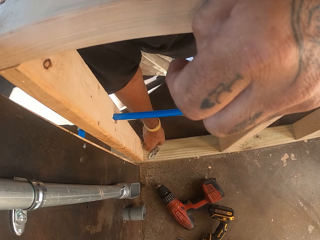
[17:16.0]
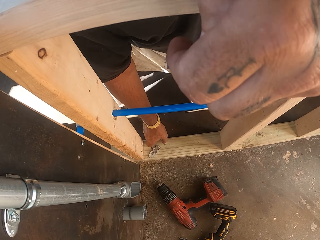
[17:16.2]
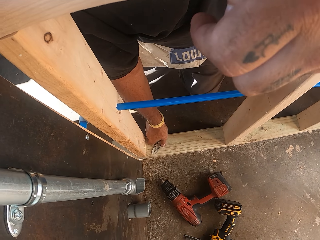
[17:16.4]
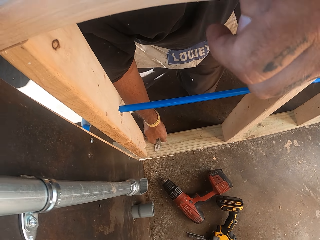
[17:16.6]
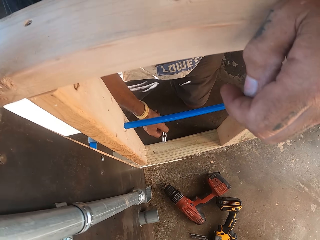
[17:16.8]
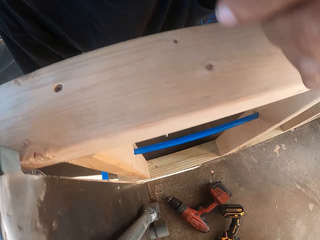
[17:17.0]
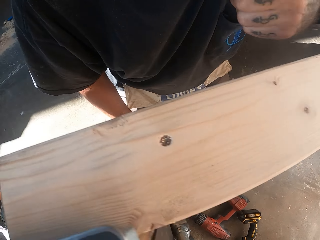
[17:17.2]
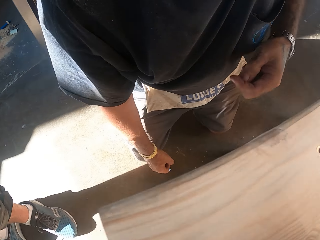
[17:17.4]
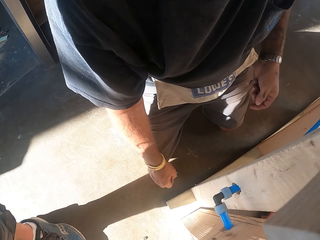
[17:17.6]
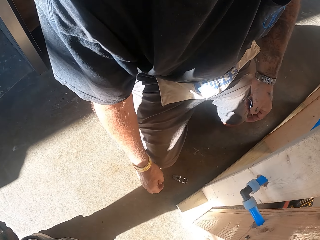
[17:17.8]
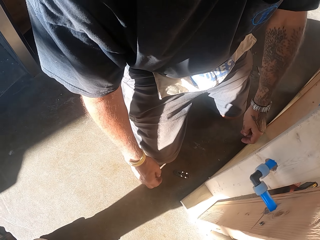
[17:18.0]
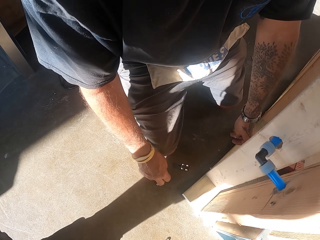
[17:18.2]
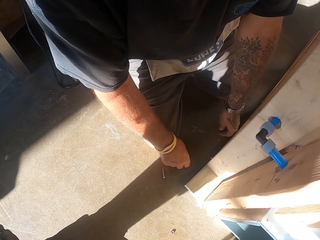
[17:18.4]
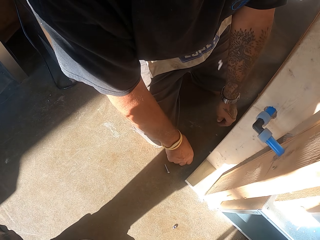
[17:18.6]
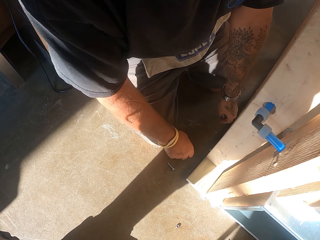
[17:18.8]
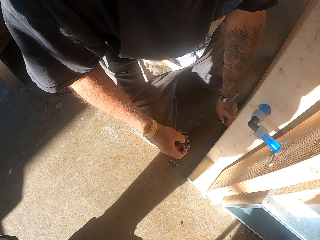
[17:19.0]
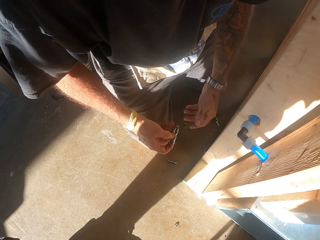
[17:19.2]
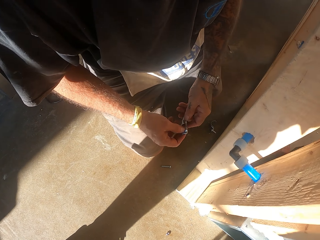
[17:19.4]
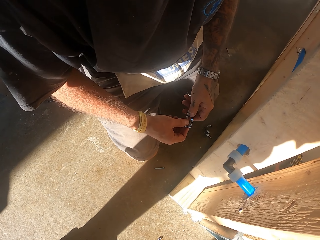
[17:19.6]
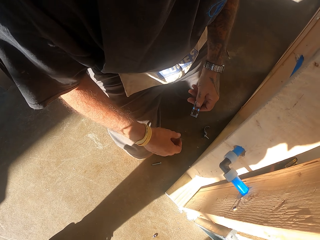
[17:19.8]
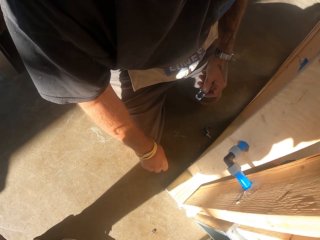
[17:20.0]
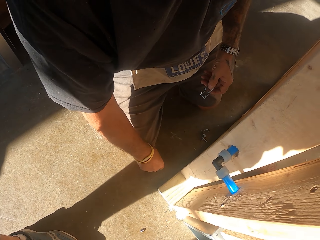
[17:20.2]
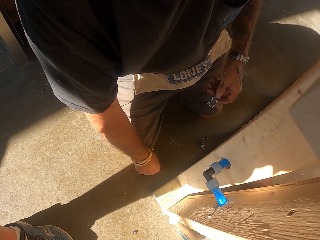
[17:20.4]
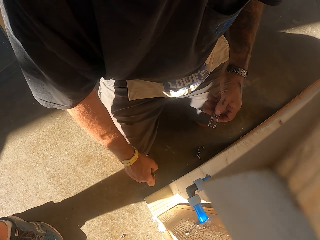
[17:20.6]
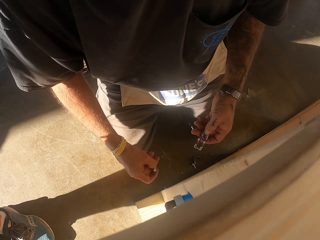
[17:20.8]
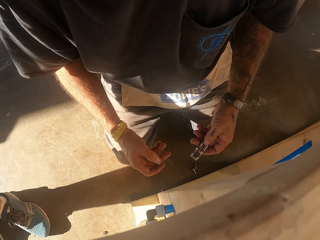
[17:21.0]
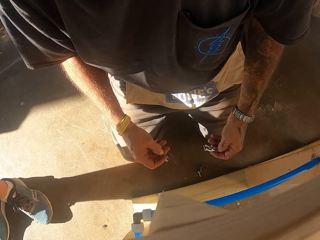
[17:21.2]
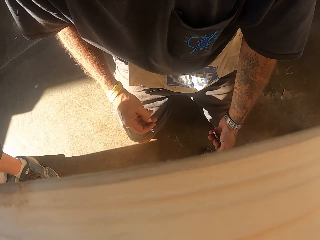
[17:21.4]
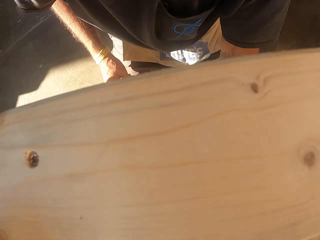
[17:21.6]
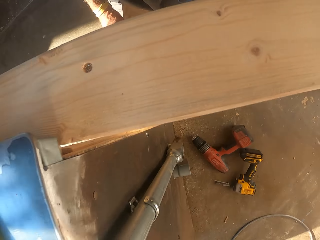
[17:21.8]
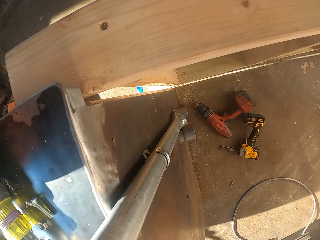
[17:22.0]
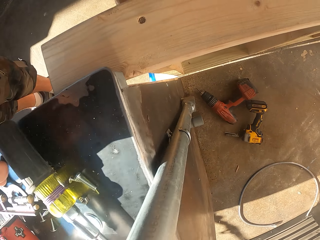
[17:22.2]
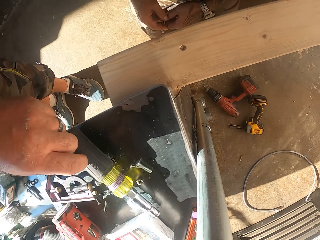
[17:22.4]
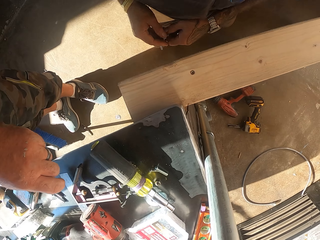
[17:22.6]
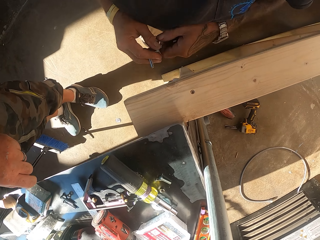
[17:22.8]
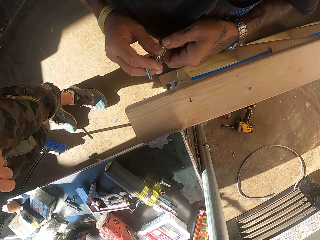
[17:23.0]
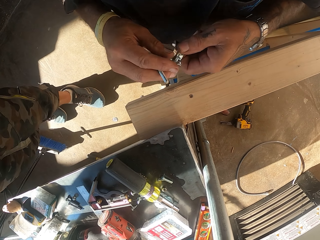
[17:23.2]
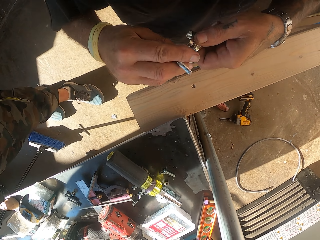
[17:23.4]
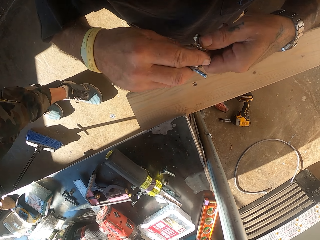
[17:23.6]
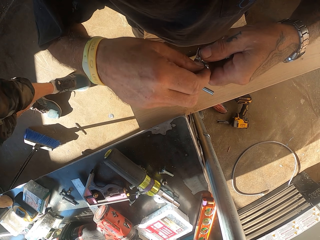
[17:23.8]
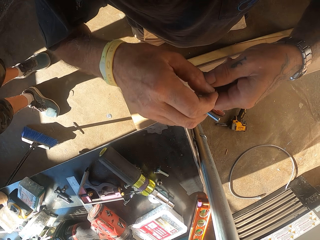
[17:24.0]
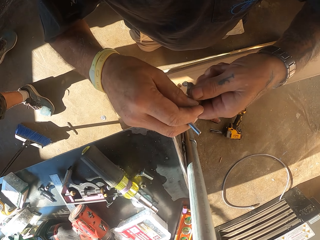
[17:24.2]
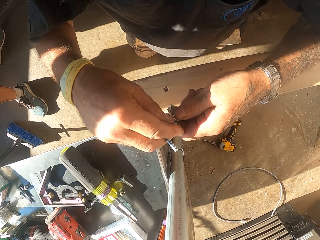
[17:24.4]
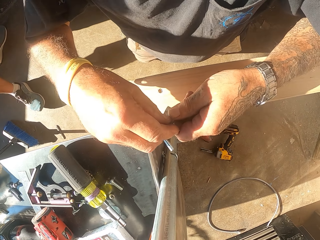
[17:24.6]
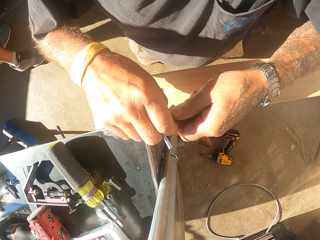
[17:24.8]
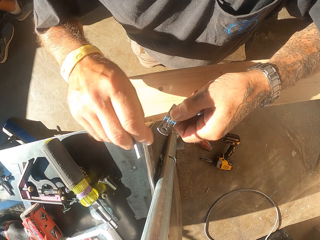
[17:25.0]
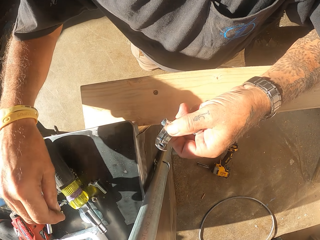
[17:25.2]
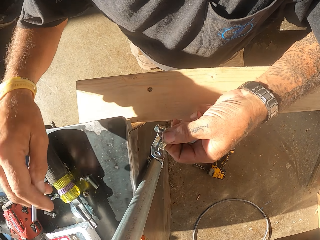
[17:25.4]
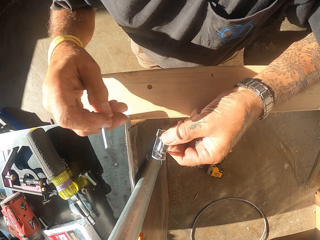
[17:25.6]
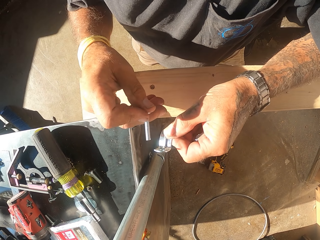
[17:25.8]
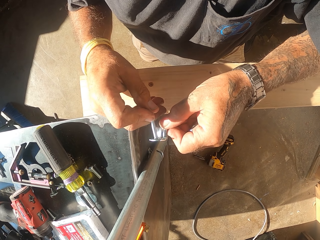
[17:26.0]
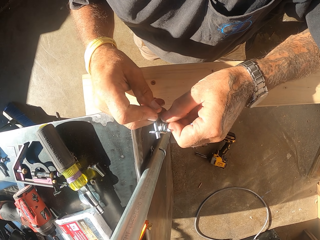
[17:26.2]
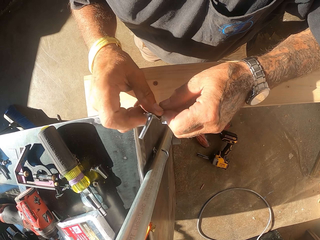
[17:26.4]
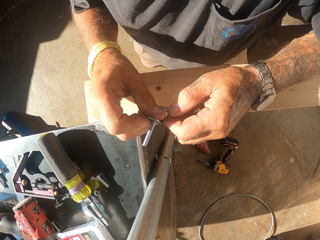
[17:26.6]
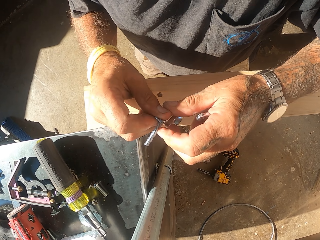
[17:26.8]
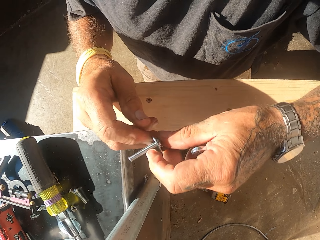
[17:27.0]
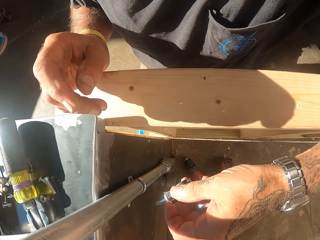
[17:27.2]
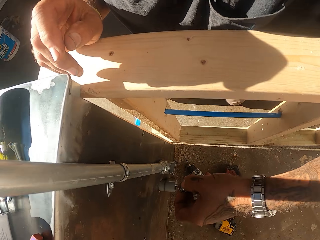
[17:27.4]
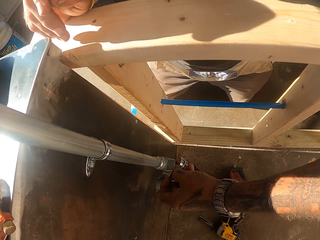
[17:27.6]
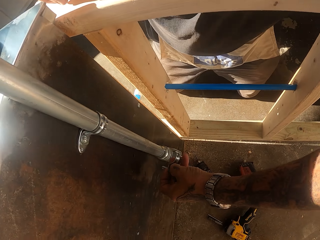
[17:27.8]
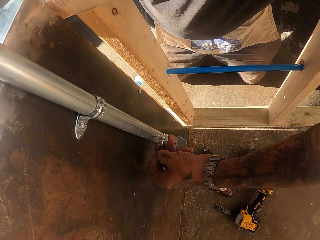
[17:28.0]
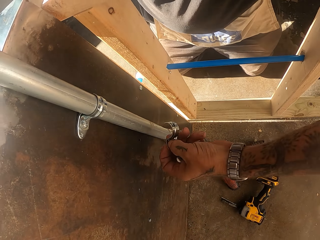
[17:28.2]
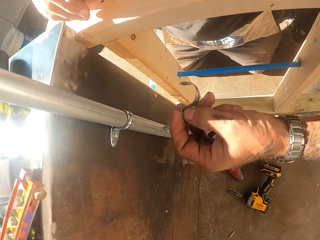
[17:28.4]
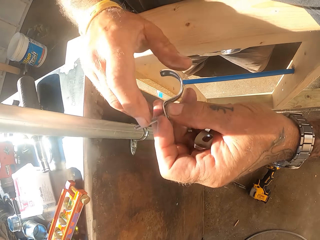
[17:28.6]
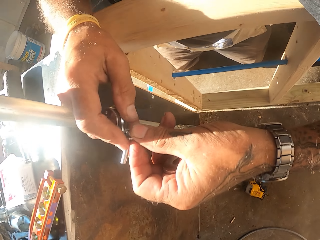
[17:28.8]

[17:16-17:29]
The camera wearer places down the screwdriver. They pick the hinges or pipe holder on the floor. They drop the hinges on the floor. They drop bolts on the floor. They pick the hinges on the floor. They place down the screw. They pick the bolt or screw on the floor. They fix the bolt in the hinges. They hold the pipe holder. They place down the screwdriver. They fix the pipe holder on the head bolt.

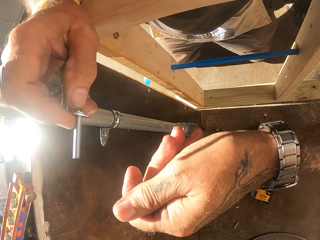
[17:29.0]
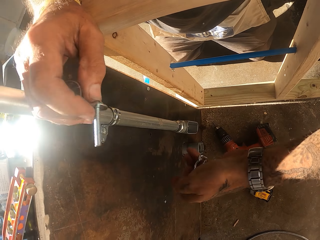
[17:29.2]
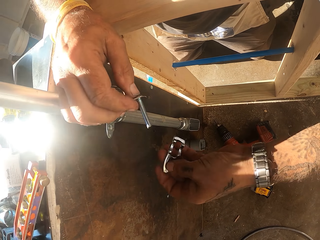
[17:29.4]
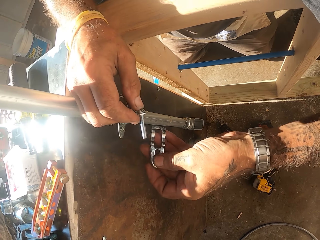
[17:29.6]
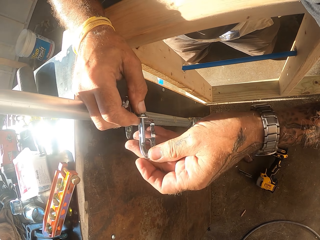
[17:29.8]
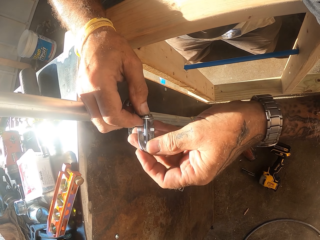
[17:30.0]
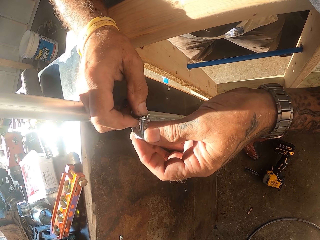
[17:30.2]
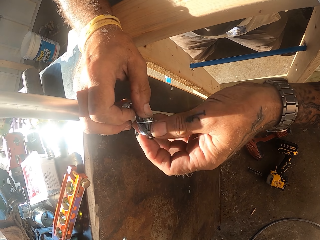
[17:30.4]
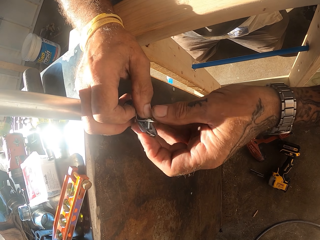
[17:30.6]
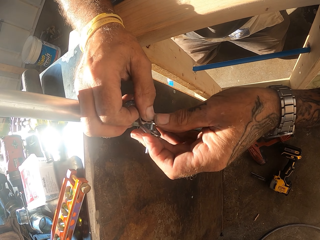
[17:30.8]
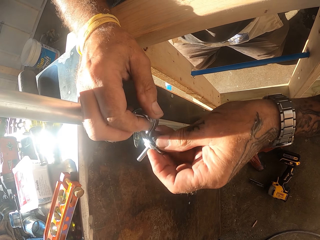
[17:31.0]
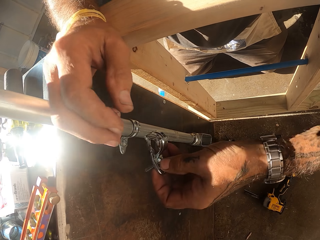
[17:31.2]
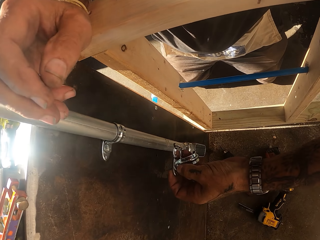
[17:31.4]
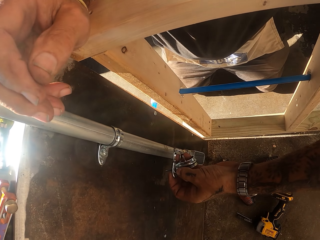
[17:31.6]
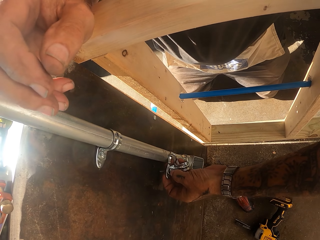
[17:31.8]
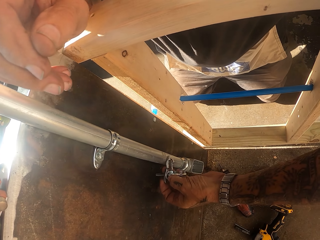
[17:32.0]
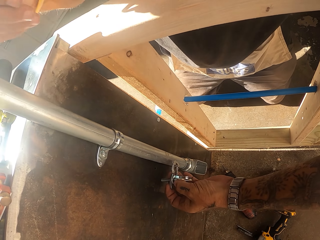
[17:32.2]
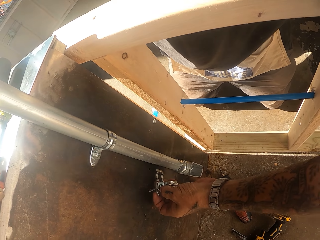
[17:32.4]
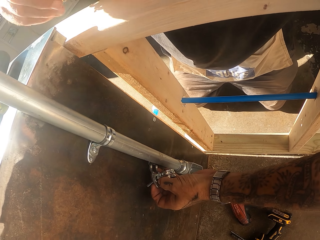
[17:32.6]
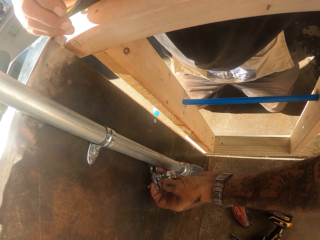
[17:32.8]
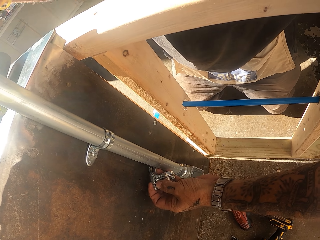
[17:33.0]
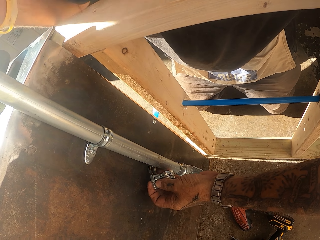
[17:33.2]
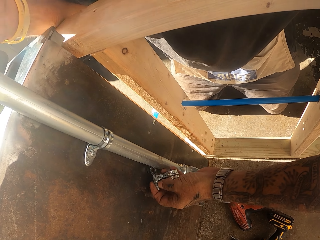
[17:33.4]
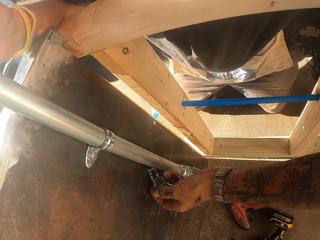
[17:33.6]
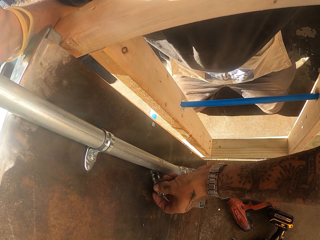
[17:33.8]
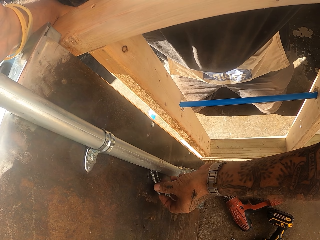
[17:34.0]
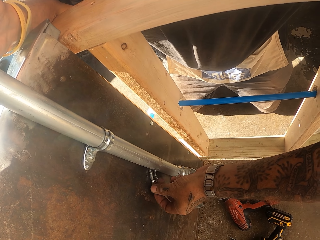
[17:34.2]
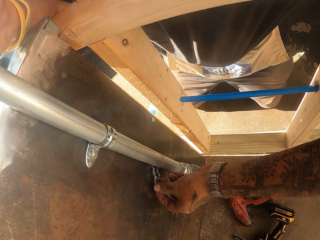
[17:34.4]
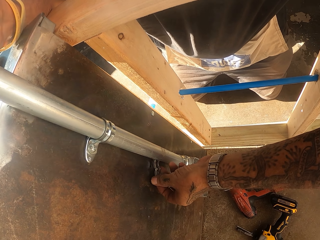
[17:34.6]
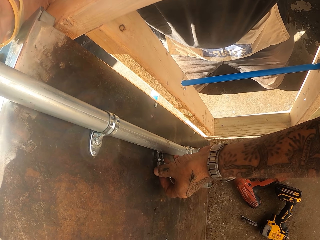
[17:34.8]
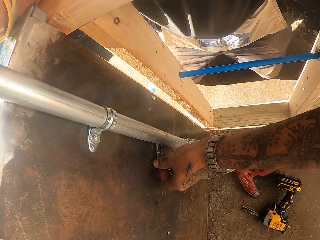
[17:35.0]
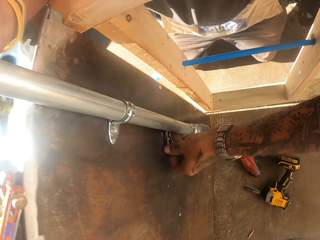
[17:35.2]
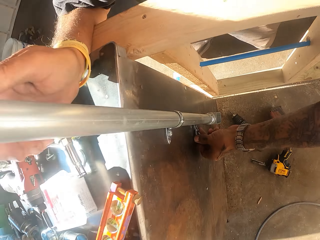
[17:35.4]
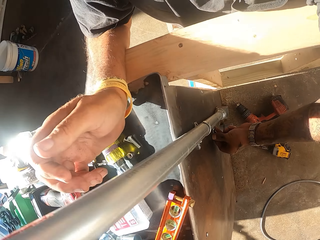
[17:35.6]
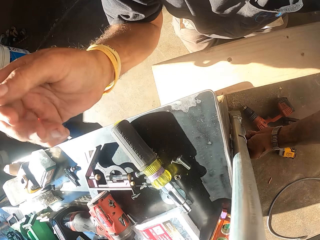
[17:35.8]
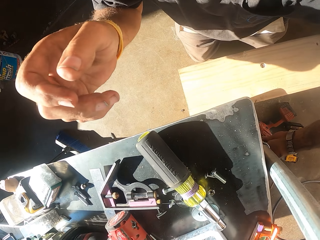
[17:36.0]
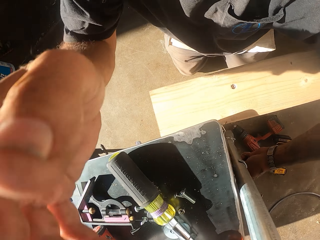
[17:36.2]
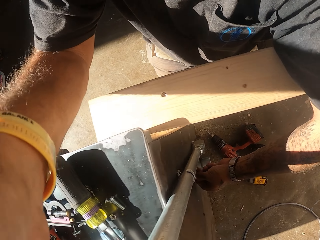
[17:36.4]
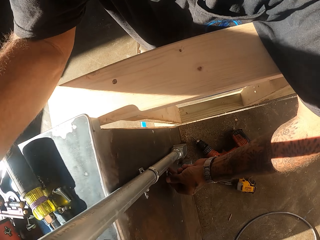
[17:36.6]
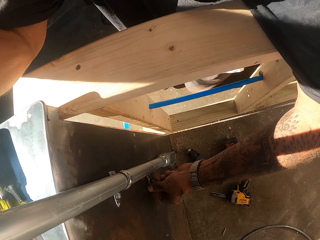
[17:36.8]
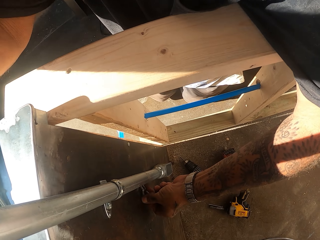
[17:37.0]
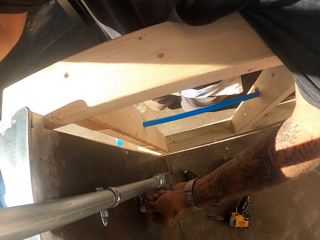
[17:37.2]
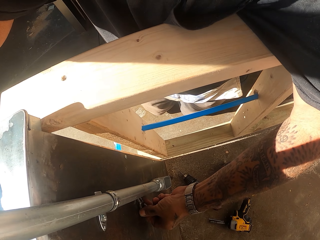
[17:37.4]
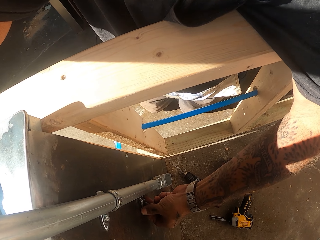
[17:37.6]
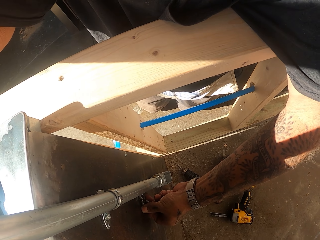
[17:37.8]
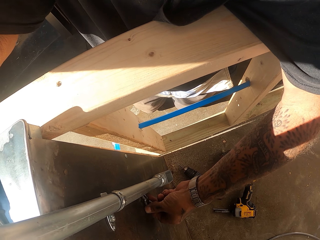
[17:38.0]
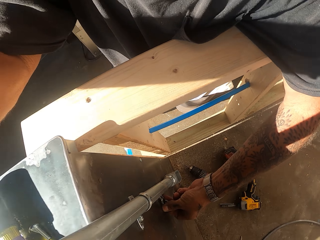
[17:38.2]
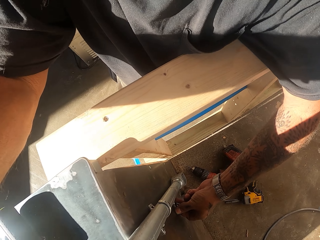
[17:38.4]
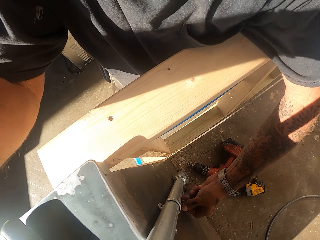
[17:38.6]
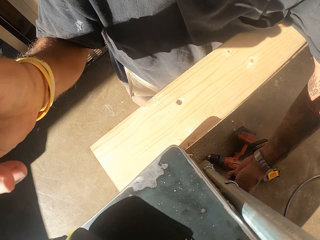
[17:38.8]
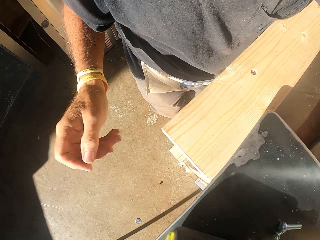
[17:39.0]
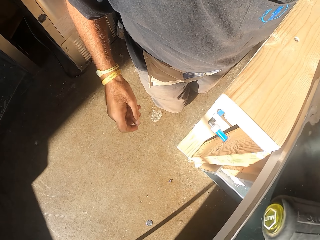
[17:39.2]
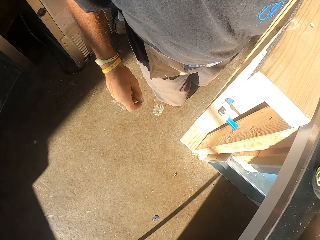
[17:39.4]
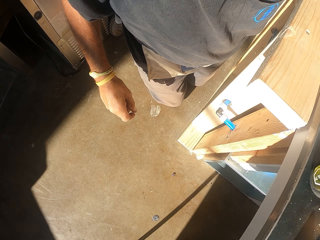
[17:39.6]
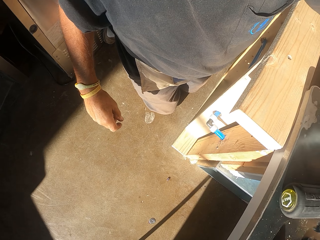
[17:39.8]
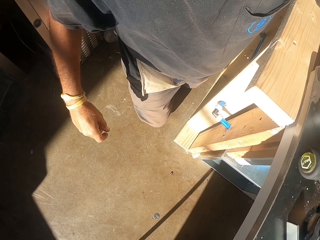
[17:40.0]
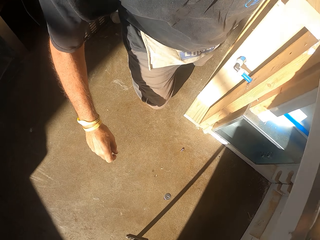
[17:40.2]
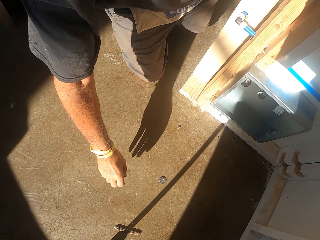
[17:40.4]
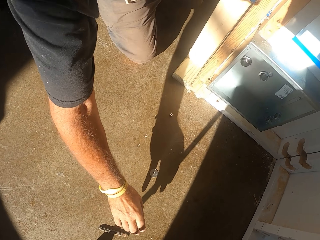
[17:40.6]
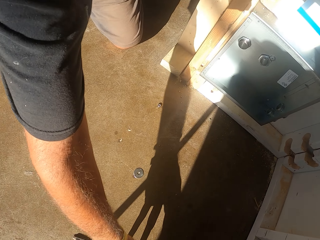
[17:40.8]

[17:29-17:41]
The camera wearer fixes the pipe holder on the head bolt. They fix the pipe holder on the pipe. They raise the hand. They lower down the hand.
